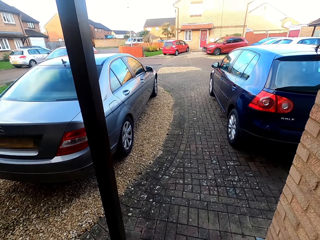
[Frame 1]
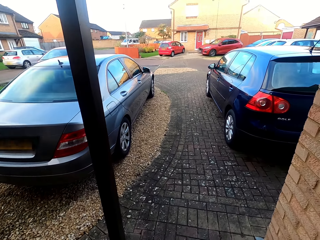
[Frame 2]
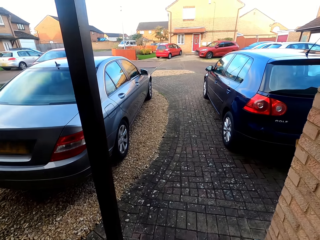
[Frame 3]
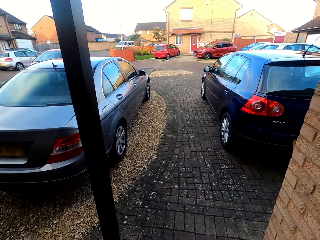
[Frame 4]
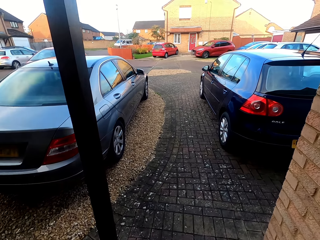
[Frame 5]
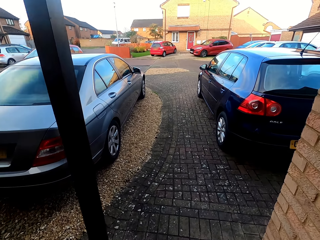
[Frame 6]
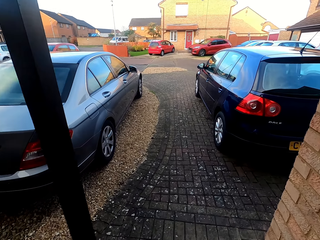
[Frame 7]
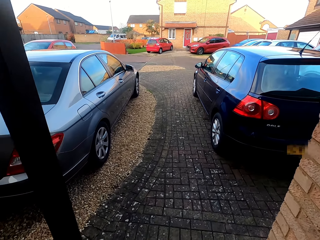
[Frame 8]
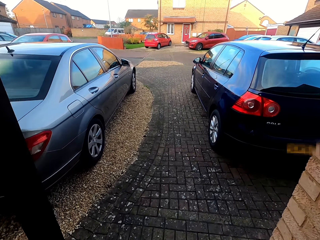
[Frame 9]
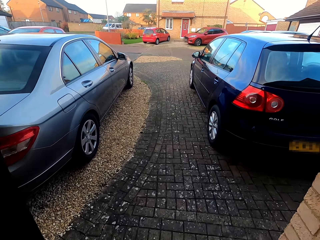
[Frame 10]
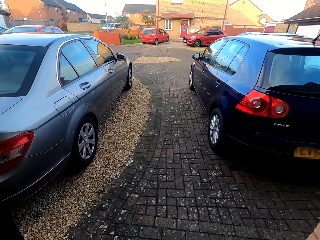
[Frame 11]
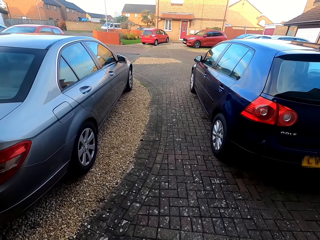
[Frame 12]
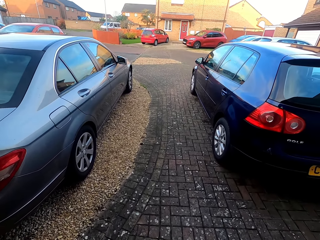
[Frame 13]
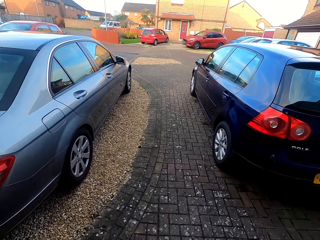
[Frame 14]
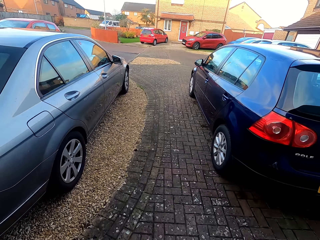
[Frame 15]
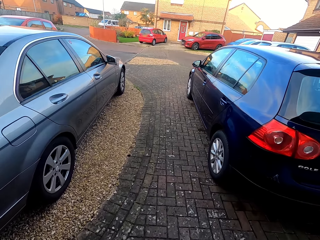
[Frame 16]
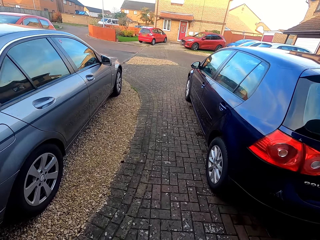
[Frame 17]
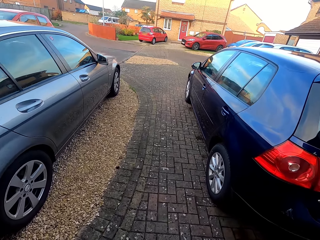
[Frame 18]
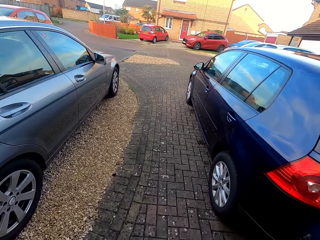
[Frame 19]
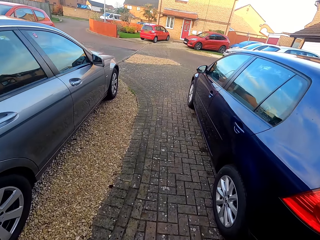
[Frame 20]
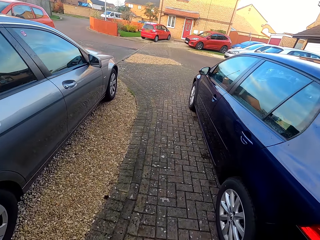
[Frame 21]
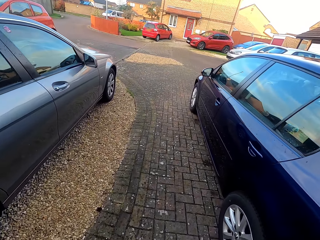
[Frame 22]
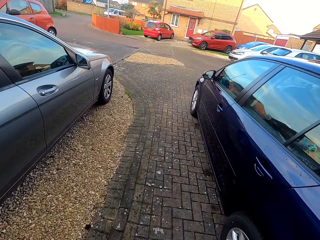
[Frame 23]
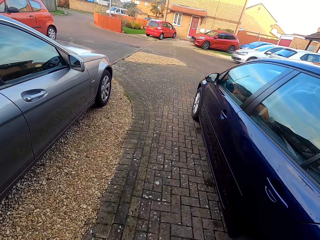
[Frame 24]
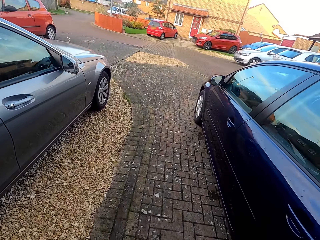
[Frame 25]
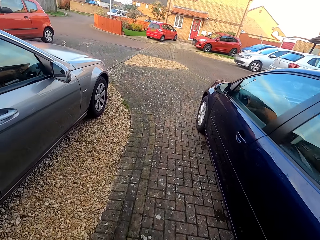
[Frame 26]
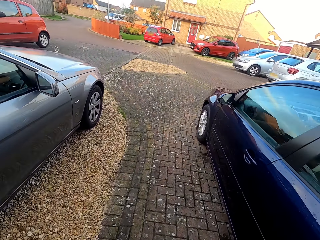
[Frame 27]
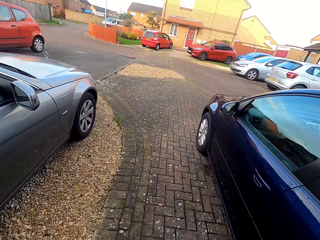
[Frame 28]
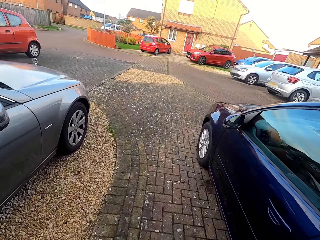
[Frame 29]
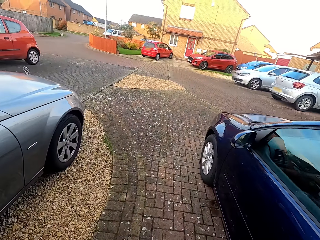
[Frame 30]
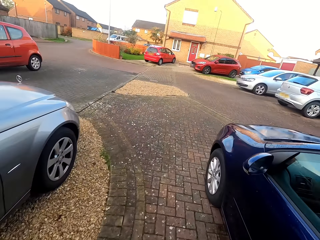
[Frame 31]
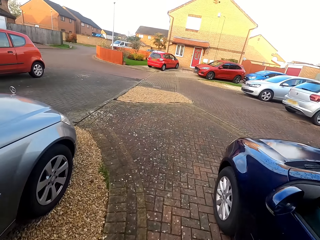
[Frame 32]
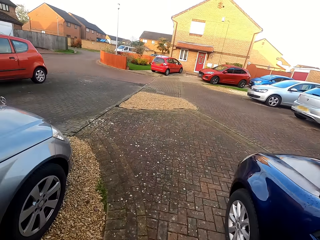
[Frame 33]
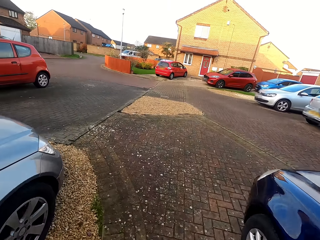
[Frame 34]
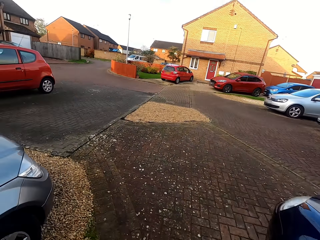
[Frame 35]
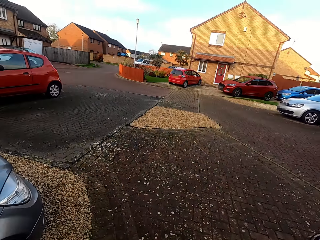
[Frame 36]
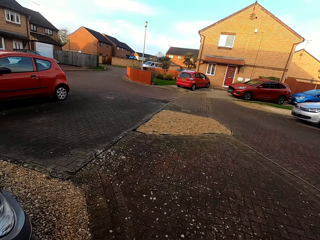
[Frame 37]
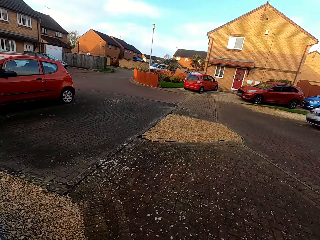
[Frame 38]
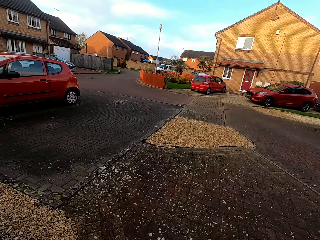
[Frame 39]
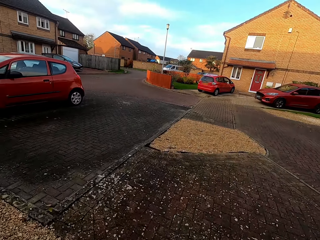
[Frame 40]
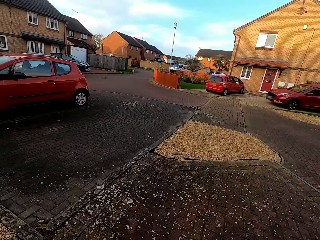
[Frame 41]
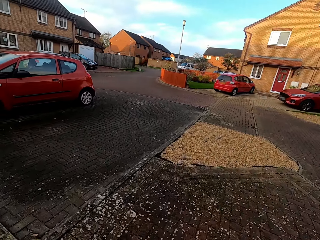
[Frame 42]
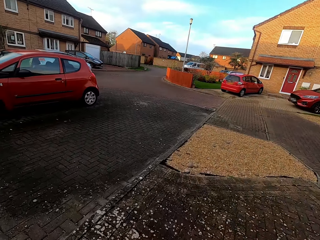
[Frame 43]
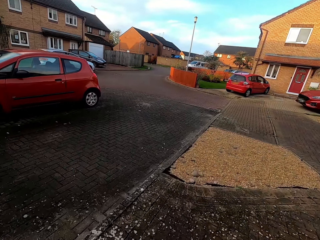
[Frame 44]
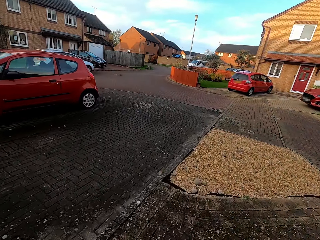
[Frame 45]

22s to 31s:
The camera wearer walks forward on the pavement.

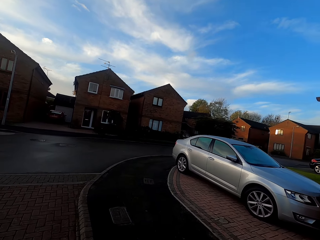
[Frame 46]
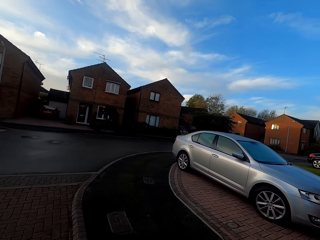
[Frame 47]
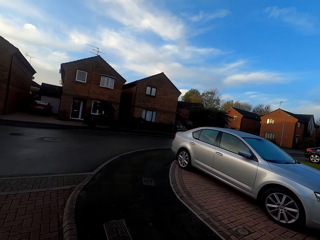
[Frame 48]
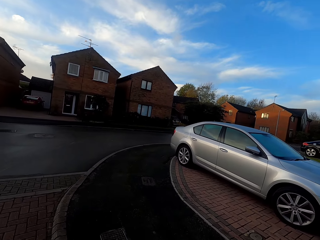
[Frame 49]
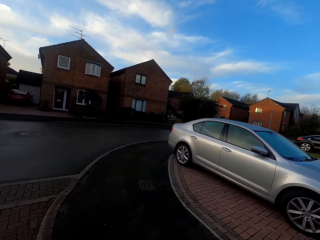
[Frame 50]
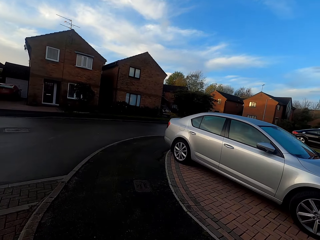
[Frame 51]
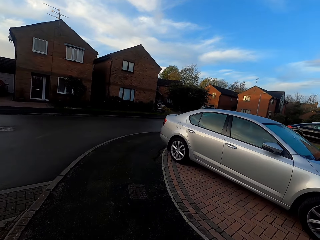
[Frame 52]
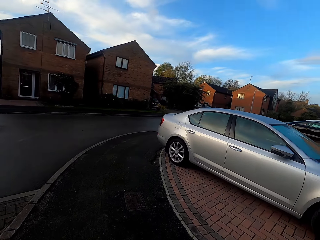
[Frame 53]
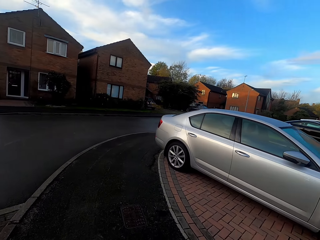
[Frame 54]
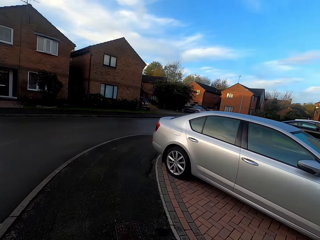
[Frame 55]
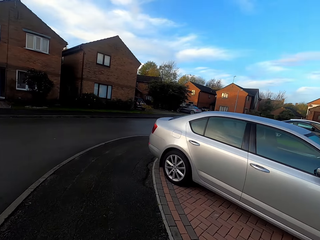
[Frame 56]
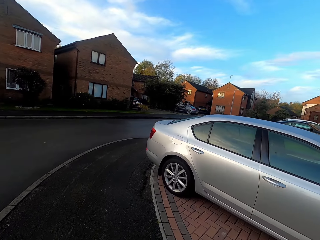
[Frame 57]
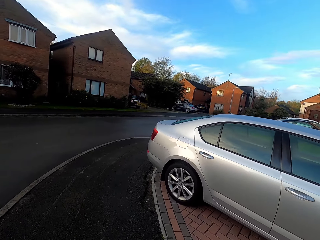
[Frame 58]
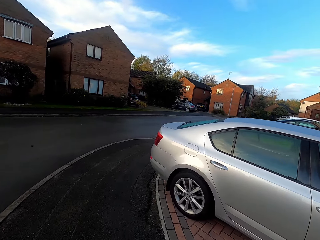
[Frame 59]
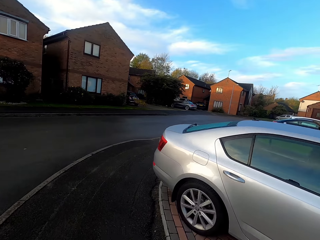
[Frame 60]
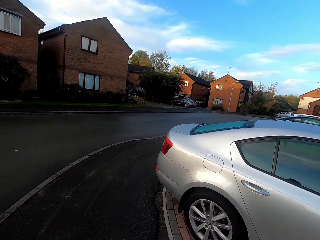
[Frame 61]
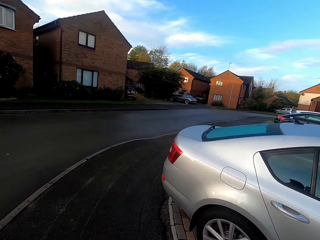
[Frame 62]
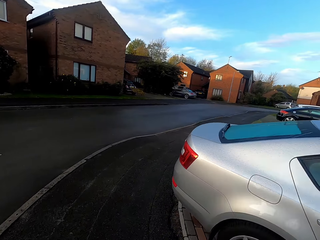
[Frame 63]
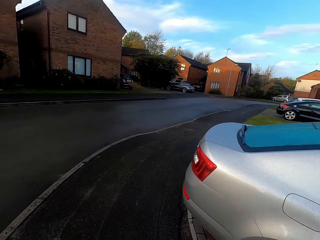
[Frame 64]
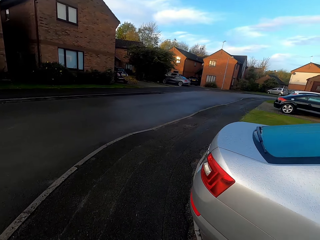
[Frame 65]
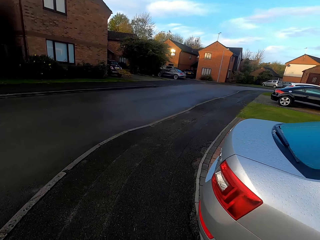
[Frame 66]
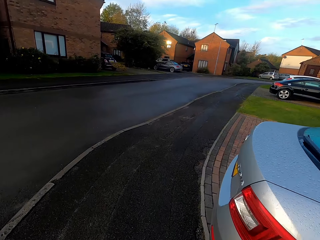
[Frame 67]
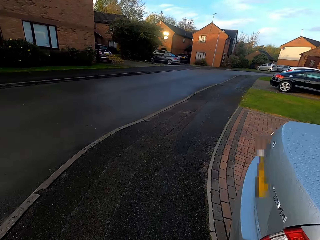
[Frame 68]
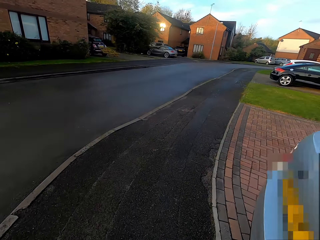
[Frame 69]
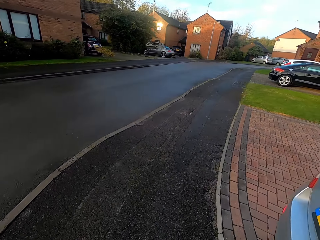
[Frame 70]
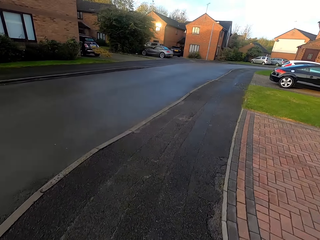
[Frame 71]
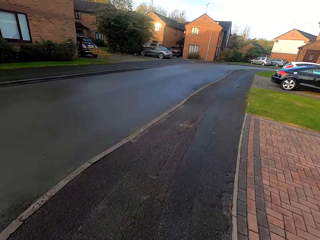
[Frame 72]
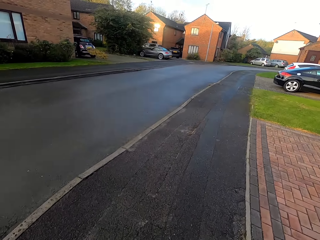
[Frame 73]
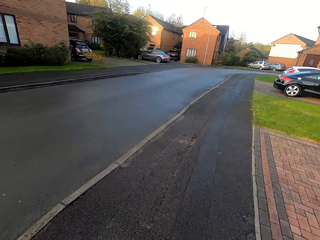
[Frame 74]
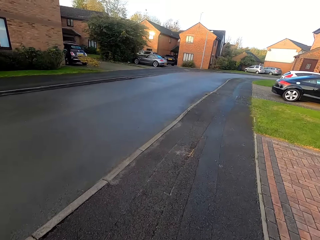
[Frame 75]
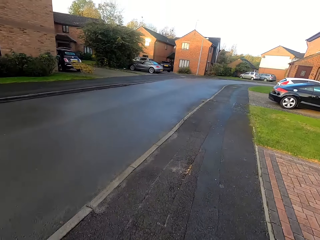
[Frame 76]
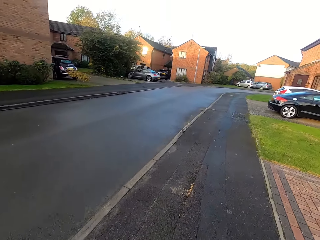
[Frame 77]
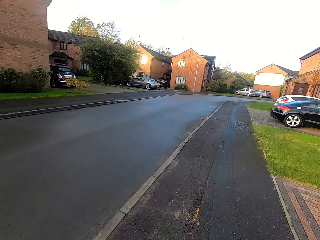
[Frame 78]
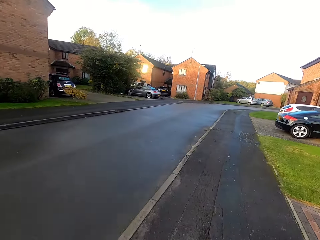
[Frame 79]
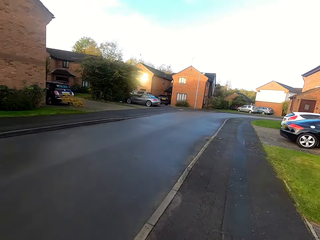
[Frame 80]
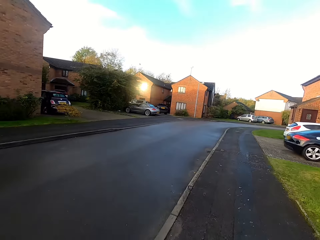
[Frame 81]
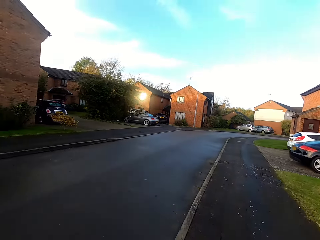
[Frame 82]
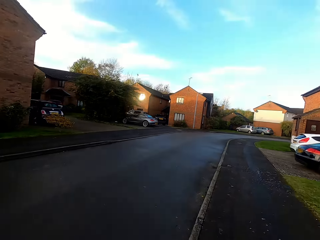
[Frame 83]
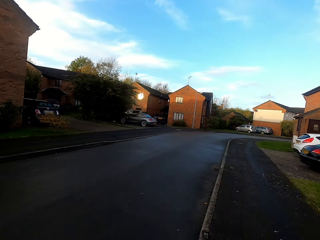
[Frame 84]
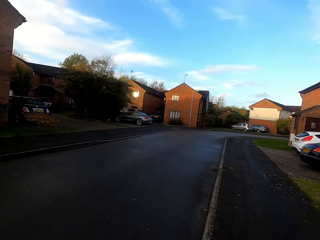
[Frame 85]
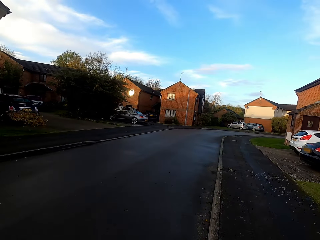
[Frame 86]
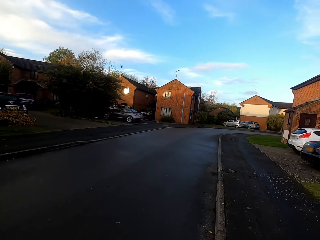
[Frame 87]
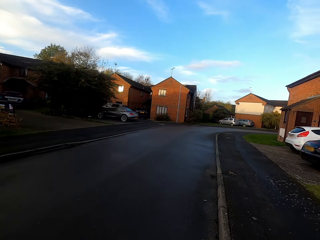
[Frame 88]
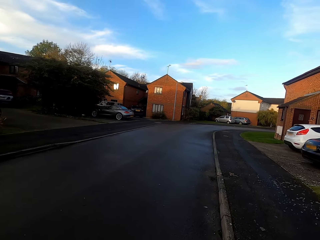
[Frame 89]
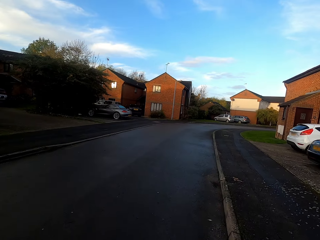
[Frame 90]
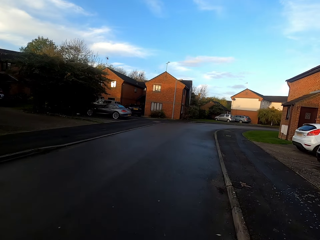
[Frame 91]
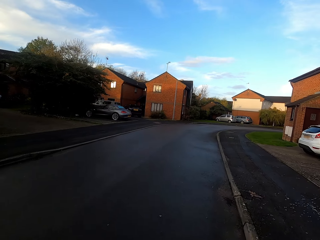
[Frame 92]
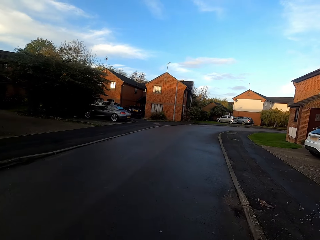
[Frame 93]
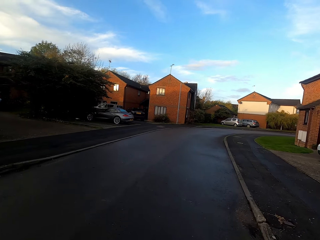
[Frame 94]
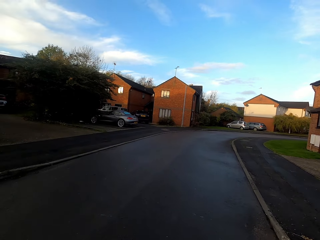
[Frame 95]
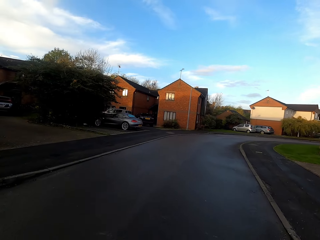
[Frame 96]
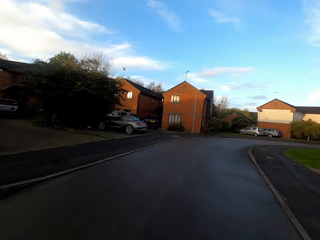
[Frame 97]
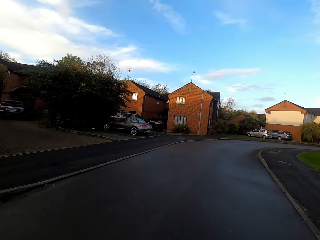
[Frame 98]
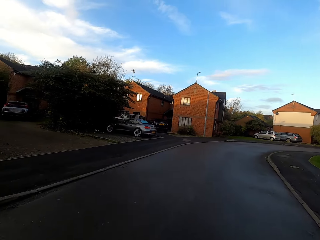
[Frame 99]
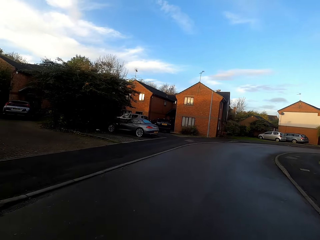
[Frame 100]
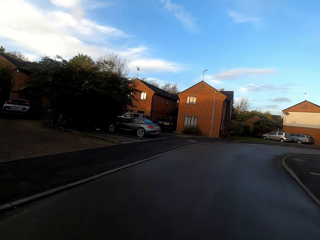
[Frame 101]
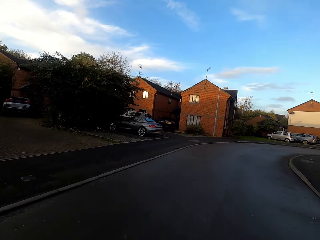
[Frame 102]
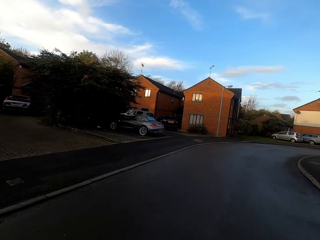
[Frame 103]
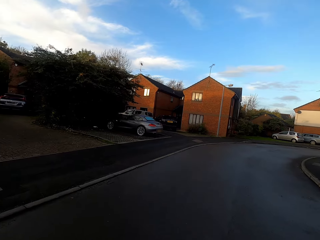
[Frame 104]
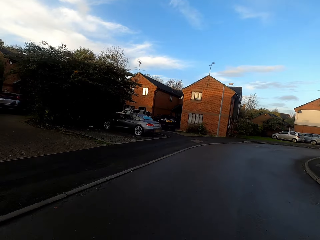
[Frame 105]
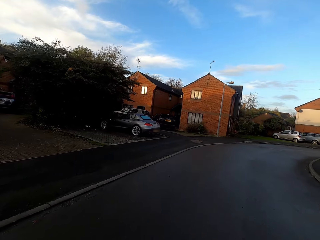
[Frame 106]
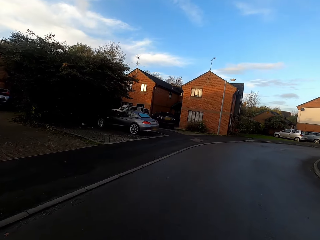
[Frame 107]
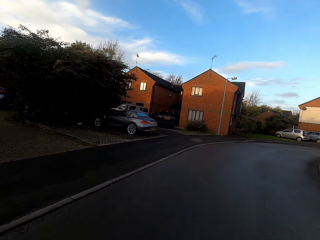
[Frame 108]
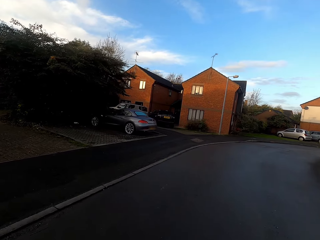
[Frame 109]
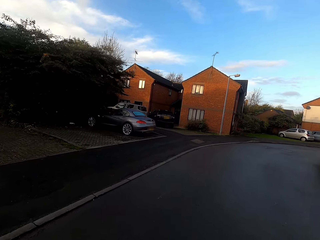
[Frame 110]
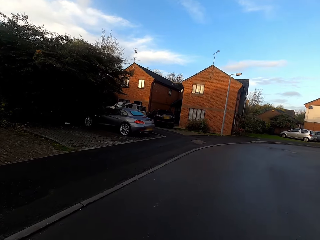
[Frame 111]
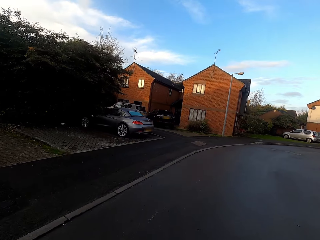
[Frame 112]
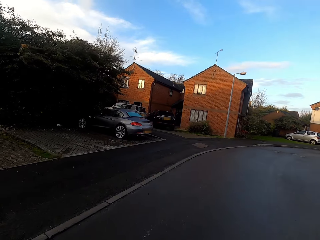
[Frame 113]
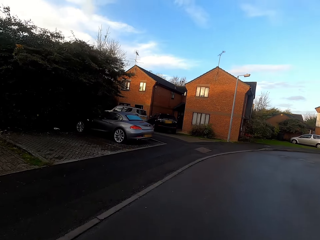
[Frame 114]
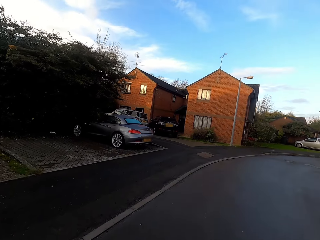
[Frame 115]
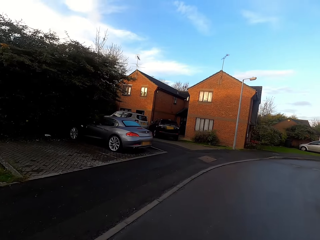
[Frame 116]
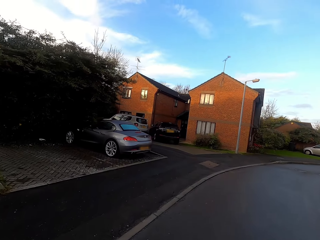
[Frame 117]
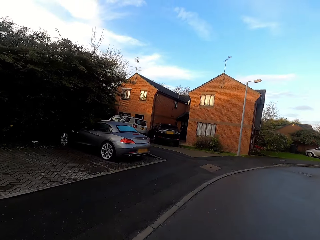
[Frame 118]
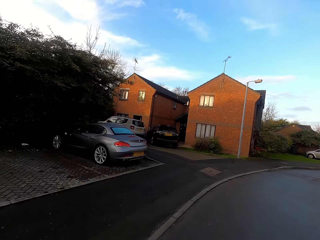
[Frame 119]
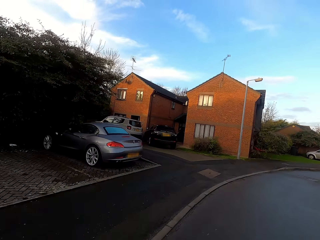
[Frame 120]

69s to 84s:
The camera wearer walks on the road.
